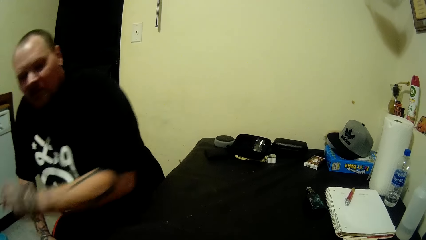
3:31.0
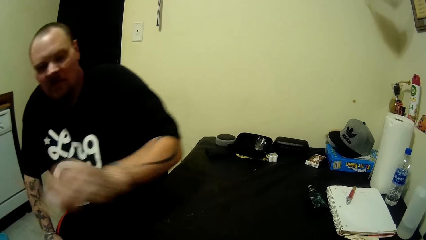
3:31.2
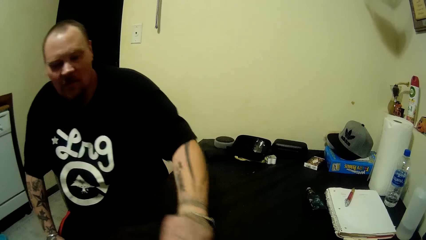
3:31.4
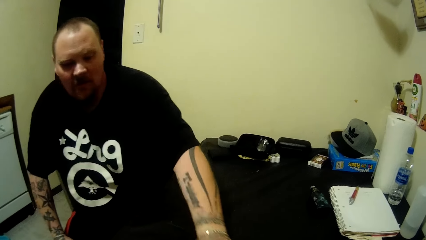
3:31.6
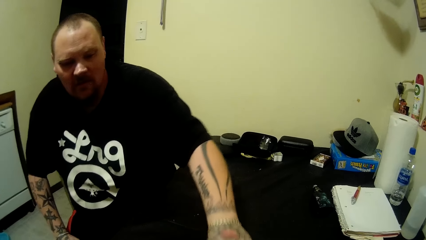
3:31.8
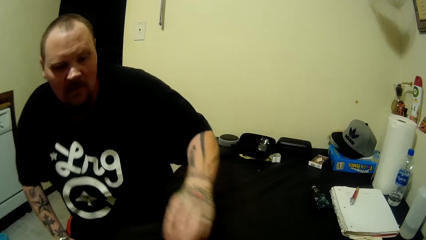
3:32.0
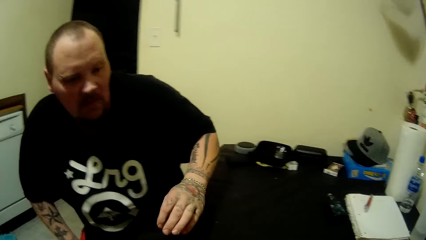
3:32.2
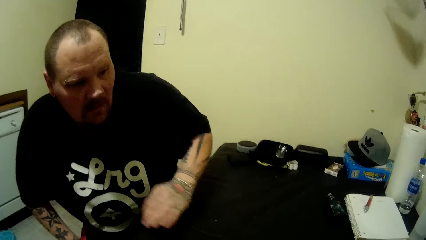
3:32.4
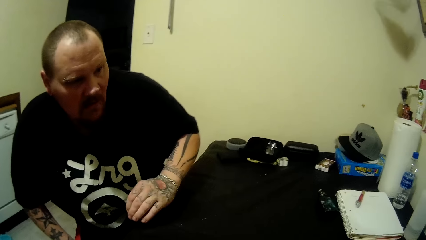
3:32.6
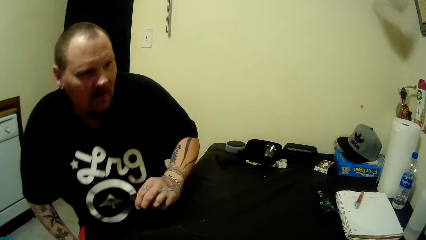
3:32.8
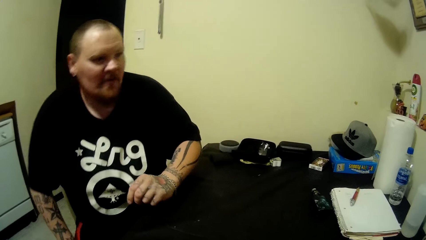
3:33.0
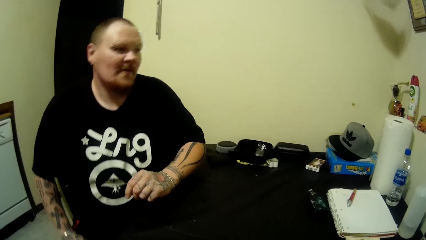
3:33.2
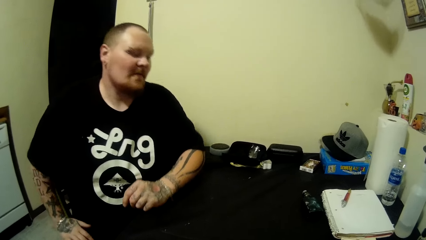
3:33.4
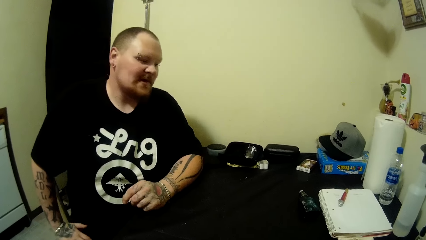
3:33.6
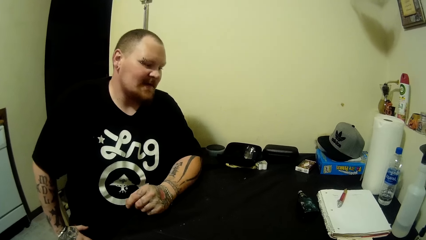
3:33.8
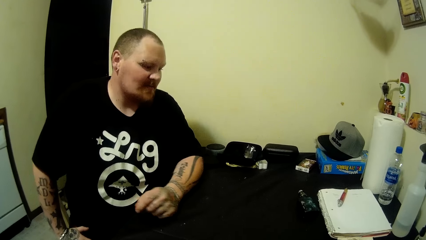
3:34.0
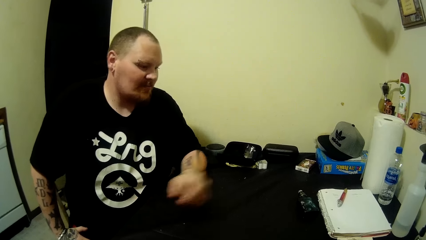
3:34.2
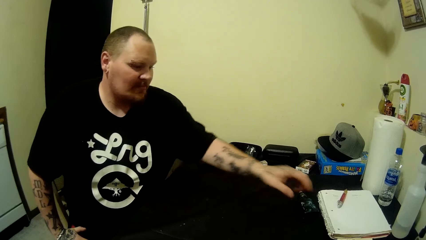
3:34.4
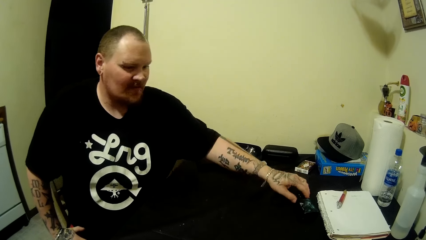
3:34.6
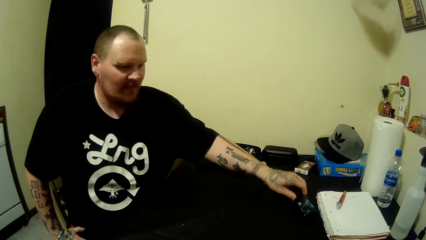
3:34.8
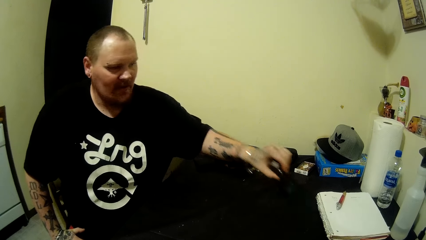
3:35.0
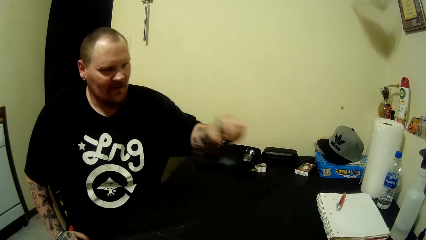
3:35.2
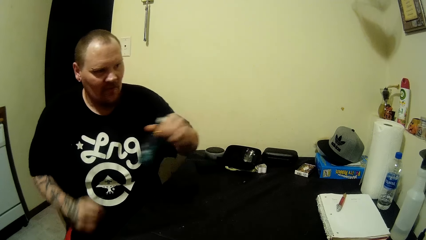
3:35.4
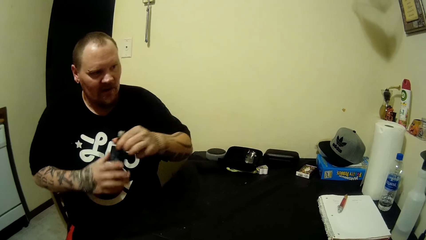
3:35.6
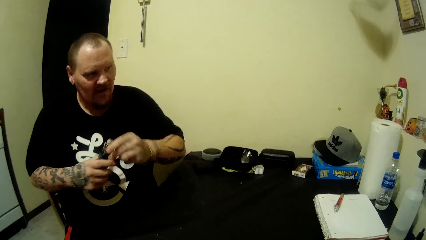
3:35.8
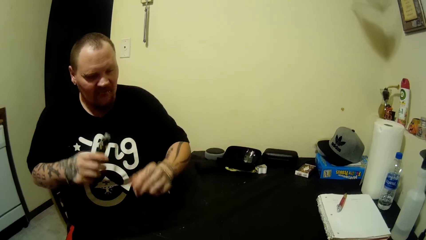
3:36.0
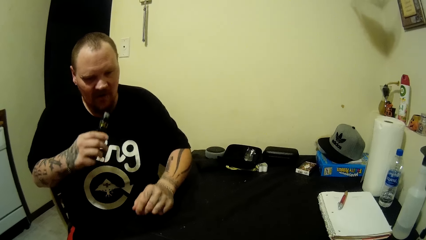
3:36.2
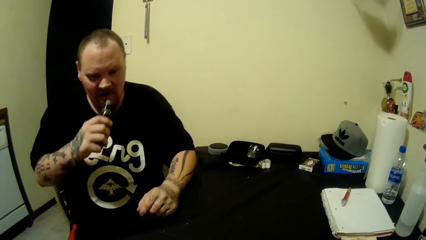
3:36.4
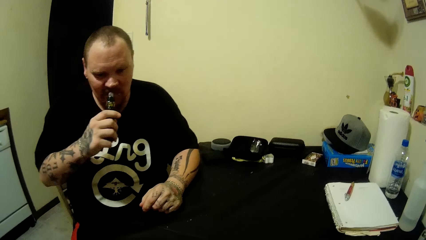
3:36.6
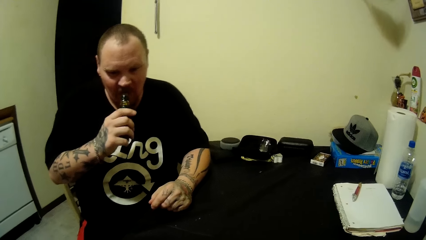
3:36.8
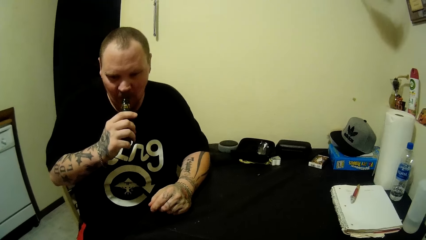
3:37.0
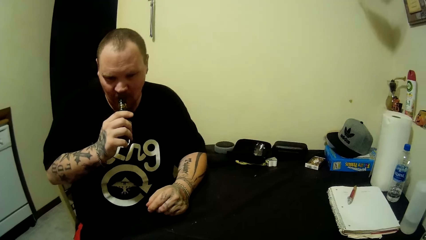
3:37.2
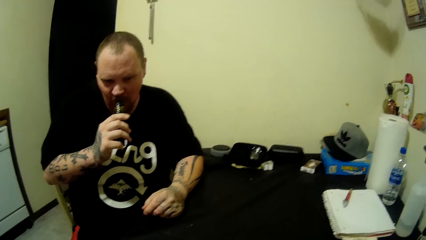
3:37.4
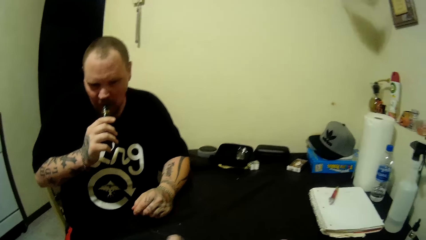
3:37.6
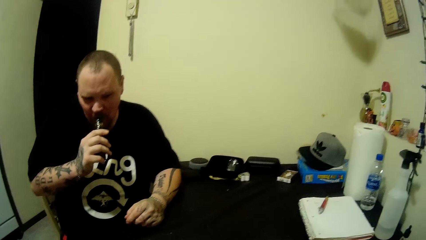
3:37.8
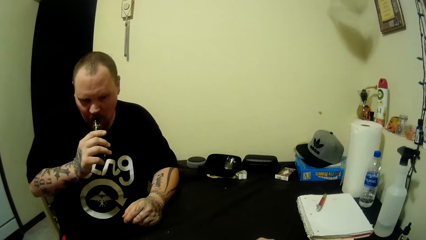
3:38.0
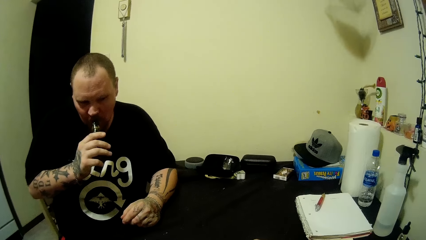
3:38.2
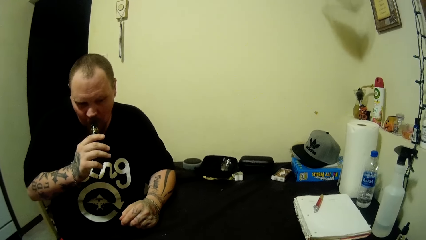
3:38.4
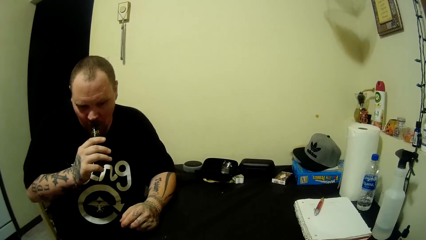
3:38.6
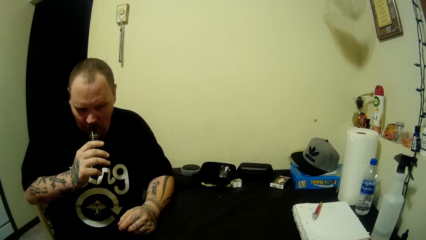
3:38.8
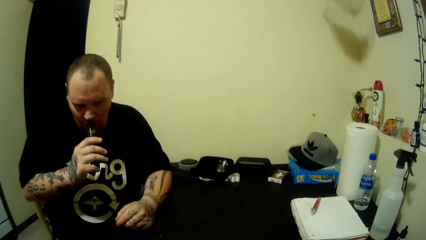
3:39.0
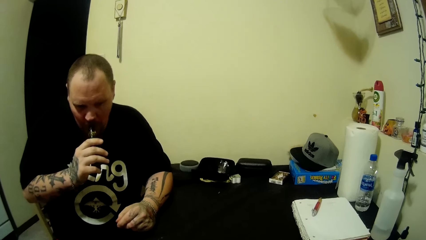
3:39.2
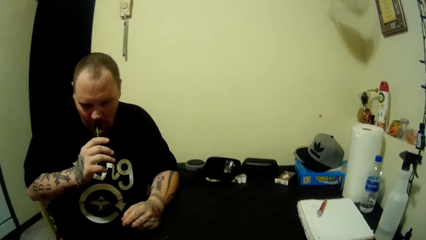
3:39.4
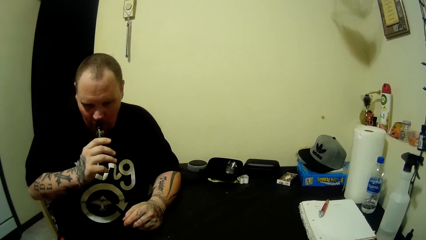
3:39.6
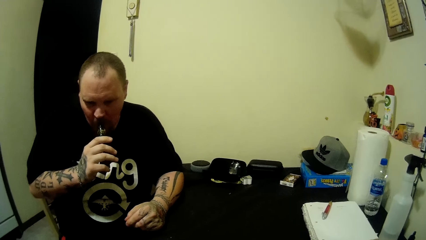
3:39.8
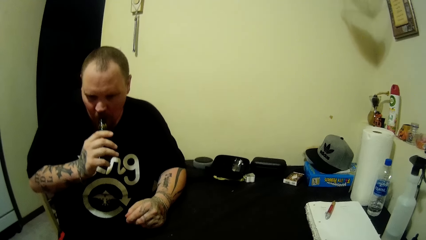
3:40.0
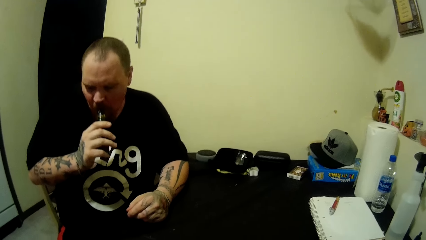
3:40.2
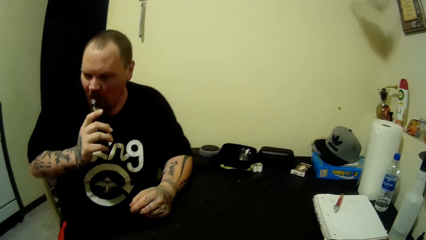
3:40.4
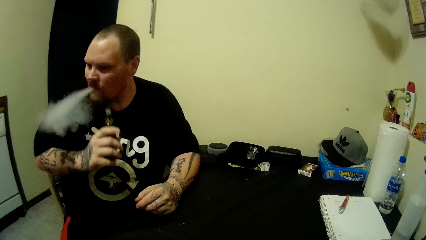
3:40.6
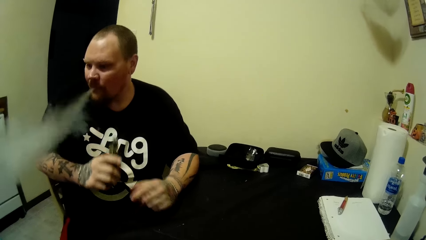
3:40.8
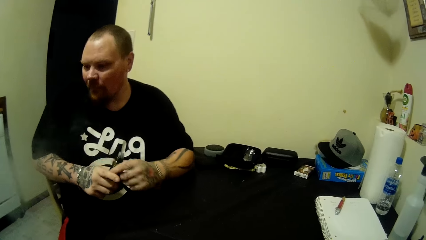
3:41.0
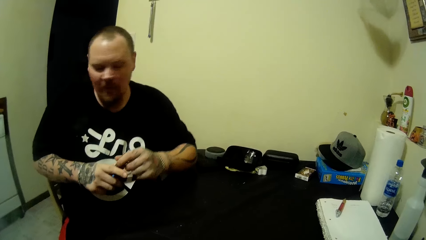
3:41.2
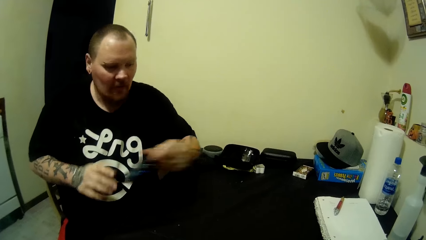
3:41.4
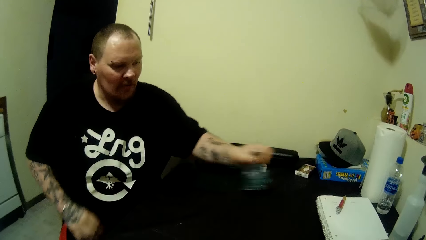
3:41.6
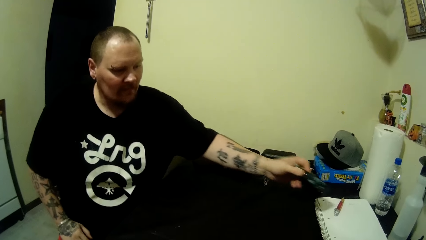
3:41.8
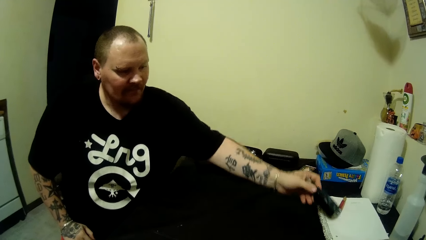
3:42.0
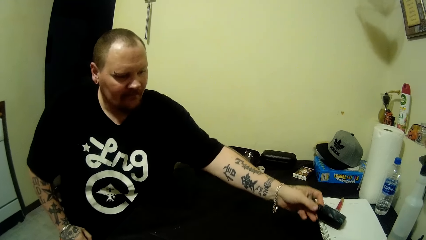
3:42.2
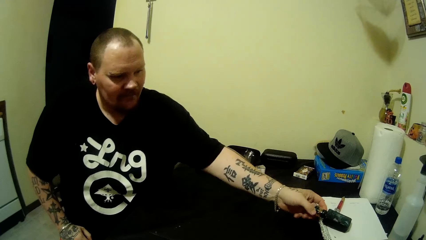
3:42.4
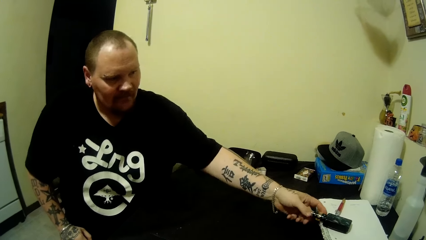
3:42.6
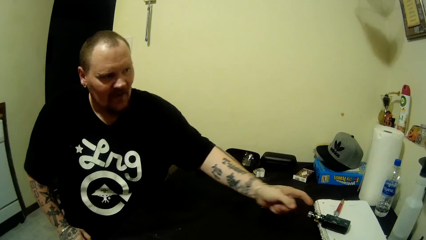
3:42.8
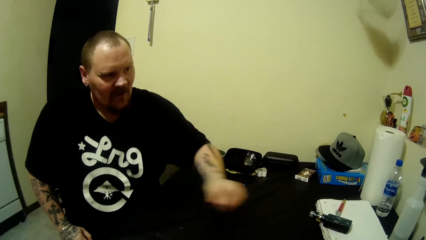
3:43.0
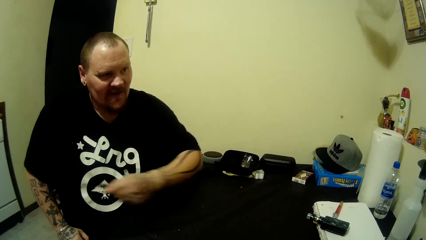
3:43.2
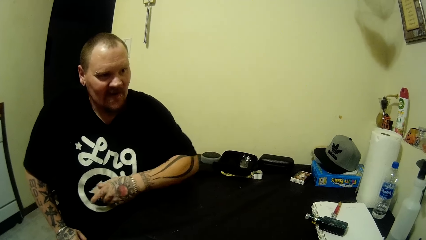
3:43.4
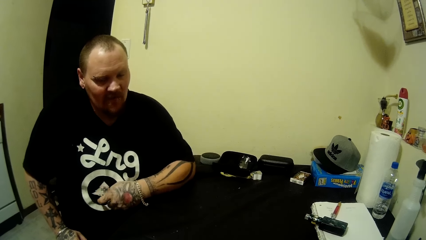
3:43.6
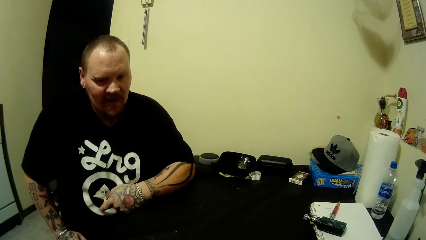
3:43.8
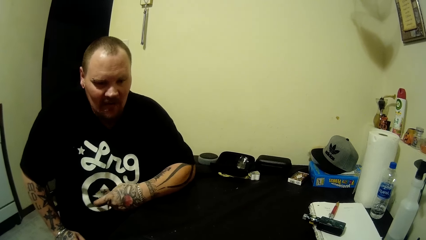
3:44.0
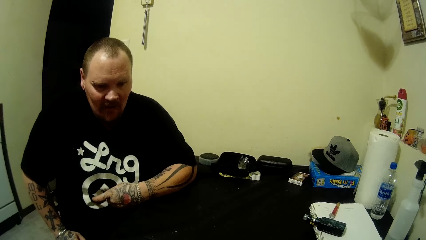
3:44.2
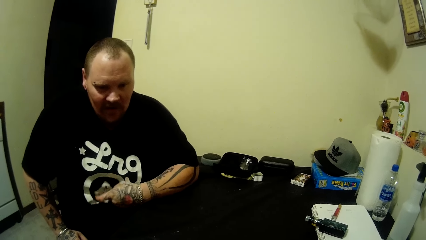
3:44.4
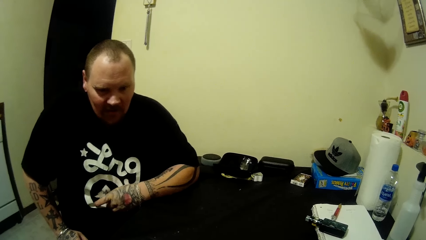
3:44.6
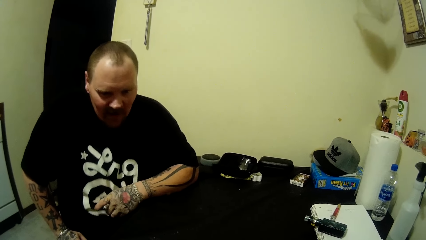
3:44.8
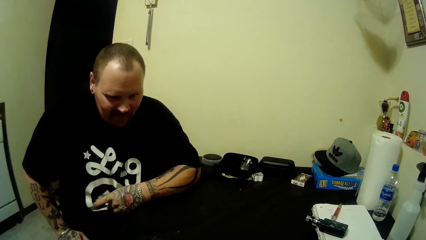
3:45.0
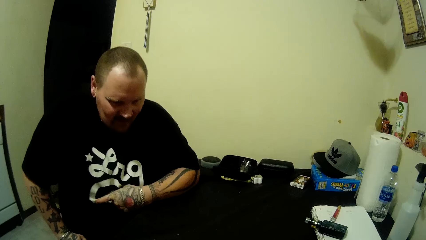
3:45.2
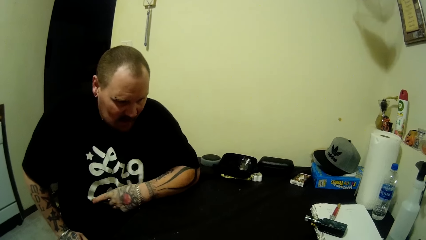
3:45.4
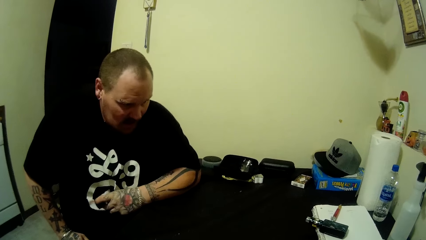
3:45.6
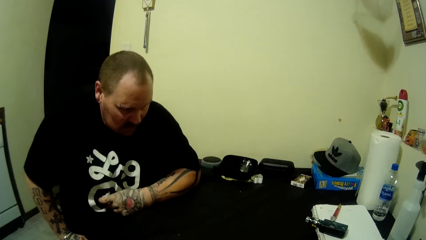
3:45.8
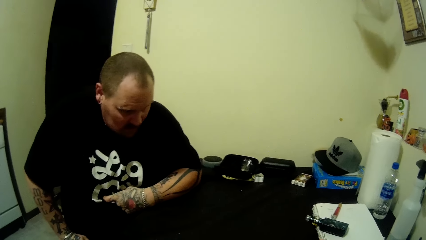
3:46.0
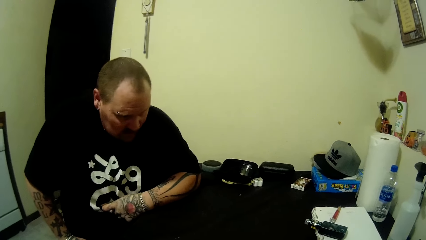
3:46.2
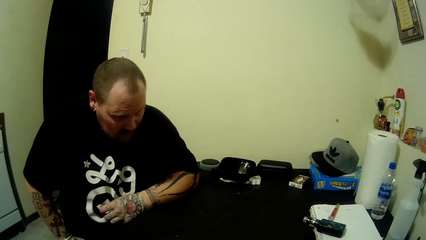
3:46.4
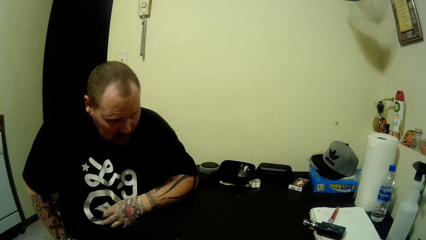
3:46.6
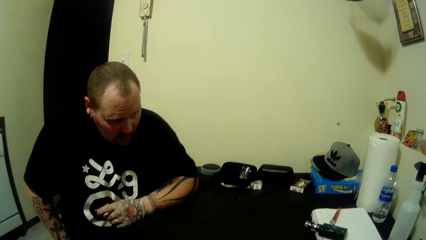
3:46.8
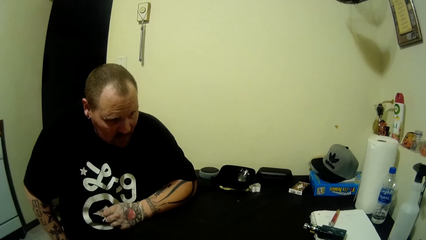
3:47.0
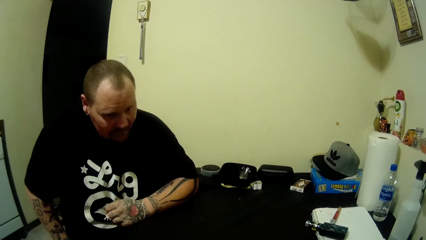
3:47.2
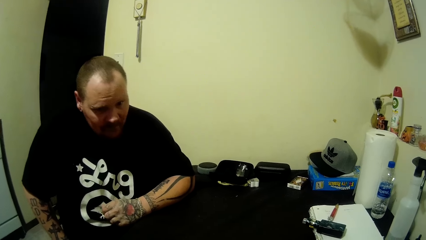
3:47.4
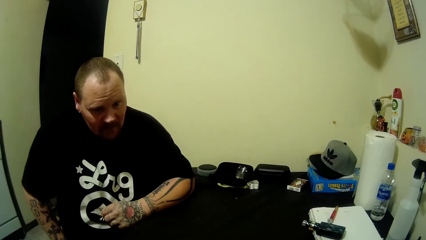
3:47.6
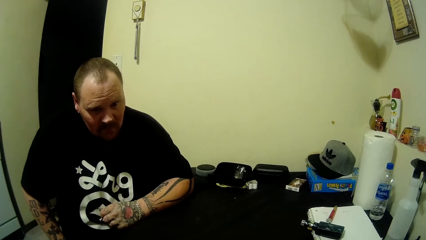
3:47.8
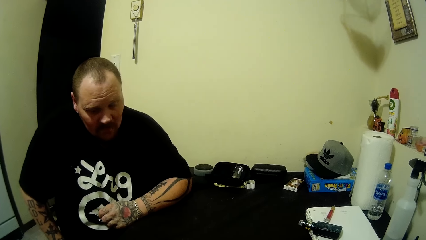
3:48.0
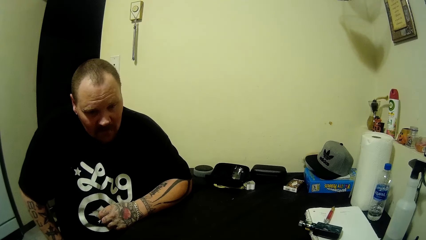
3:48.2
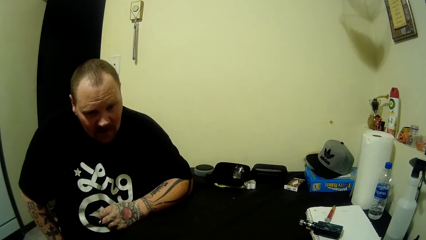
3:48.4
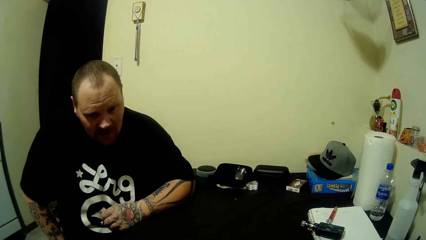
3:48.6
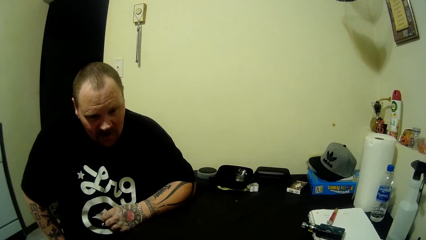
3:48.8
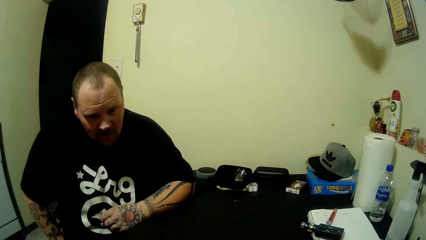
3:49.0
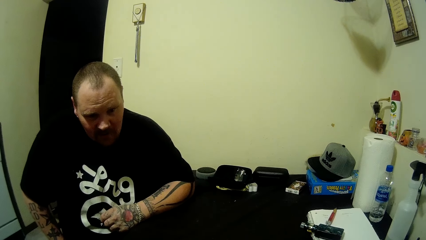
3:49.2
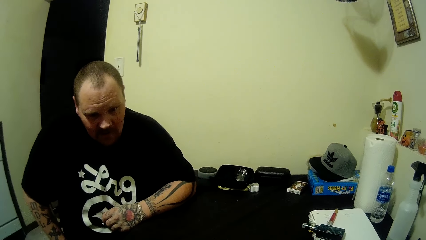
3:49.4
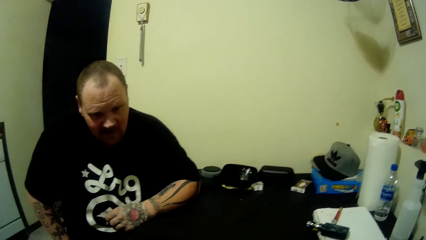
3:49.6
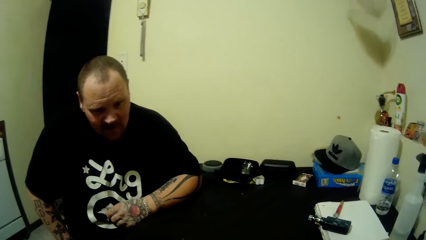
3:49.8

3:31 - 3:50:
A man looks around. The man picks up a pipe or vaporizer. The man smokes the pipe. The man puts the vaporizer on the table. The man looks around.
